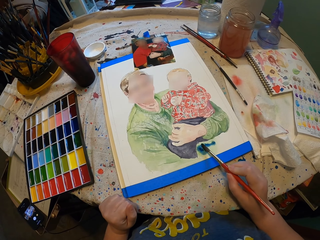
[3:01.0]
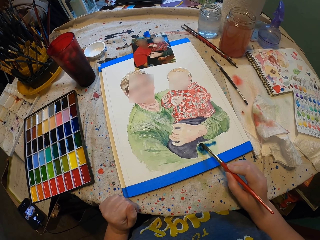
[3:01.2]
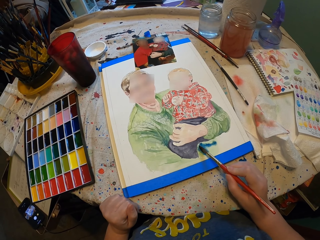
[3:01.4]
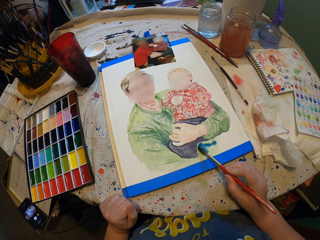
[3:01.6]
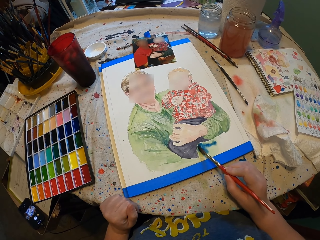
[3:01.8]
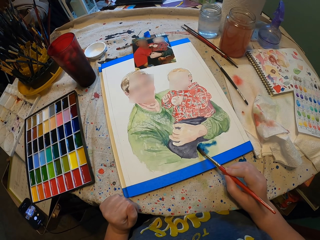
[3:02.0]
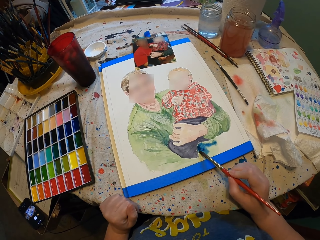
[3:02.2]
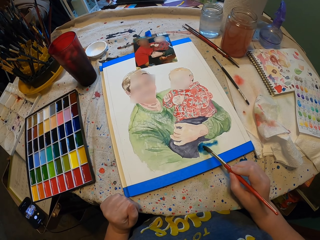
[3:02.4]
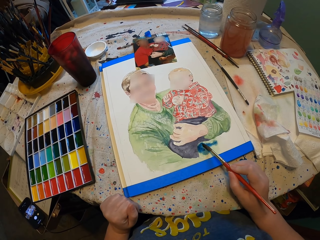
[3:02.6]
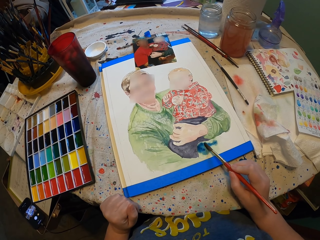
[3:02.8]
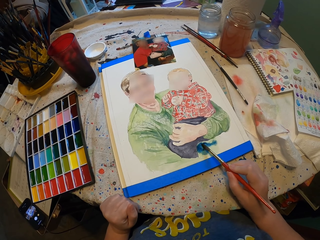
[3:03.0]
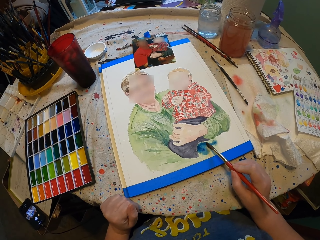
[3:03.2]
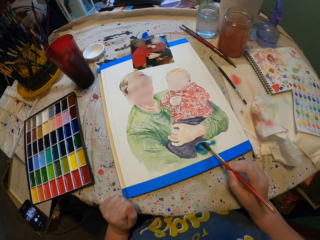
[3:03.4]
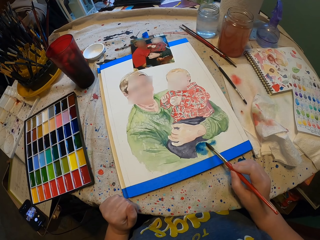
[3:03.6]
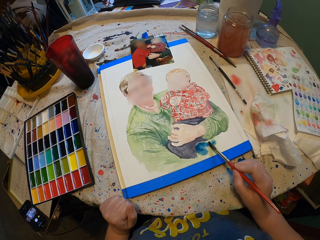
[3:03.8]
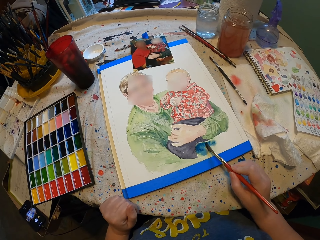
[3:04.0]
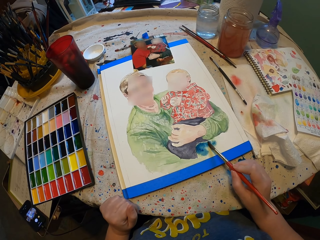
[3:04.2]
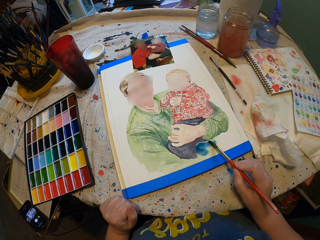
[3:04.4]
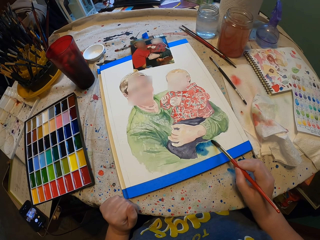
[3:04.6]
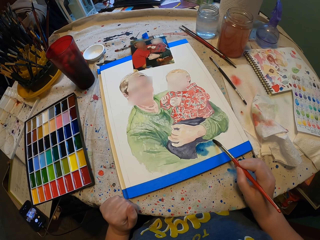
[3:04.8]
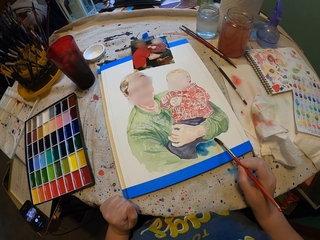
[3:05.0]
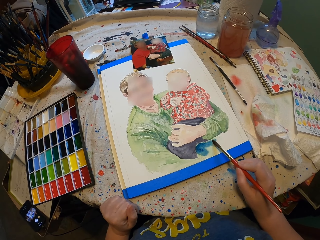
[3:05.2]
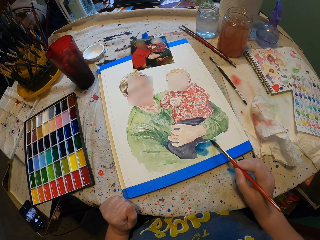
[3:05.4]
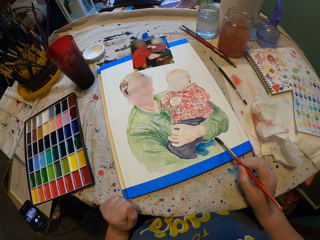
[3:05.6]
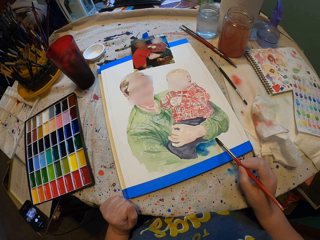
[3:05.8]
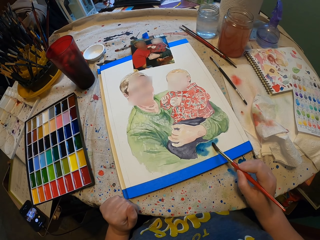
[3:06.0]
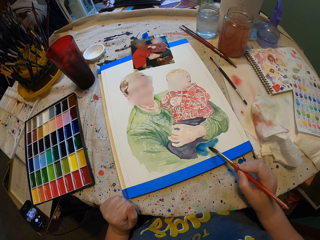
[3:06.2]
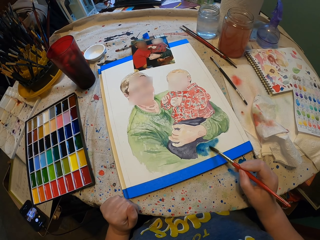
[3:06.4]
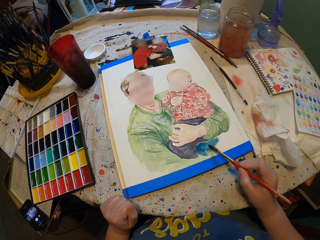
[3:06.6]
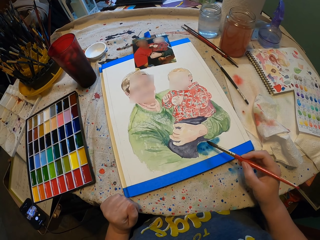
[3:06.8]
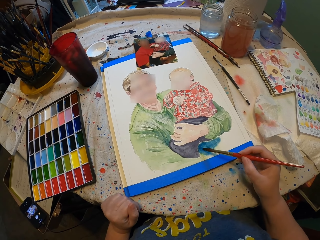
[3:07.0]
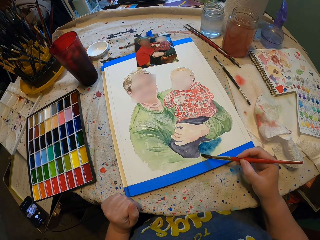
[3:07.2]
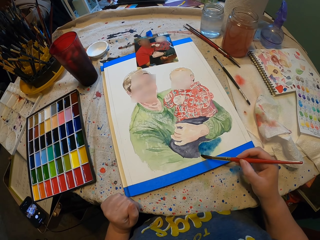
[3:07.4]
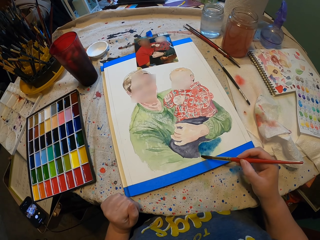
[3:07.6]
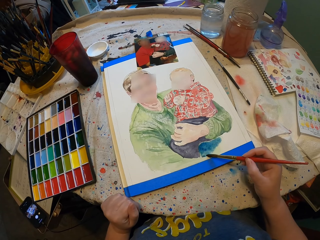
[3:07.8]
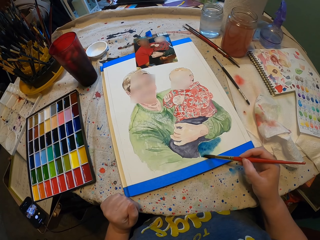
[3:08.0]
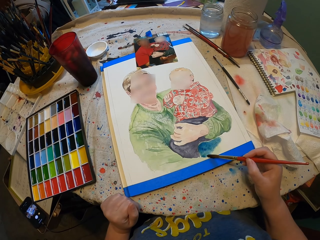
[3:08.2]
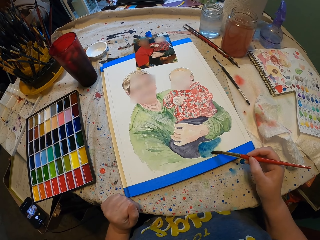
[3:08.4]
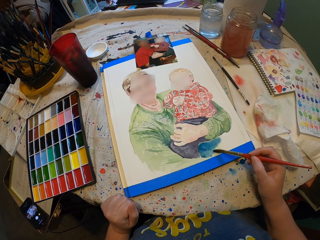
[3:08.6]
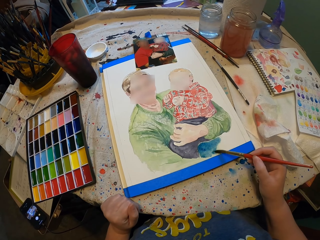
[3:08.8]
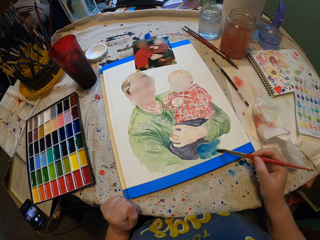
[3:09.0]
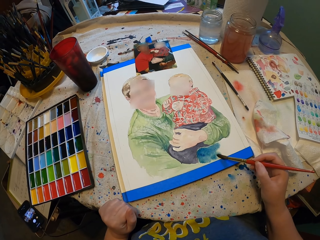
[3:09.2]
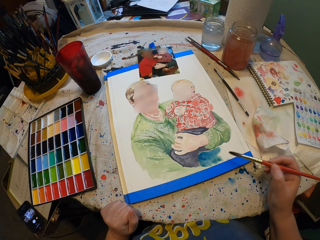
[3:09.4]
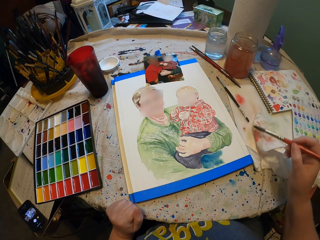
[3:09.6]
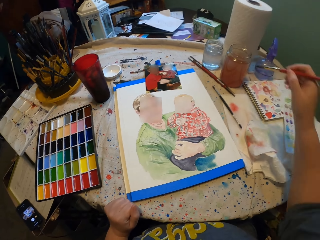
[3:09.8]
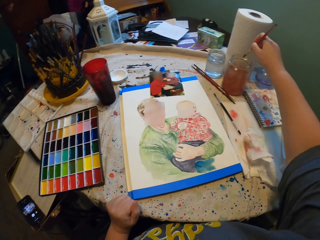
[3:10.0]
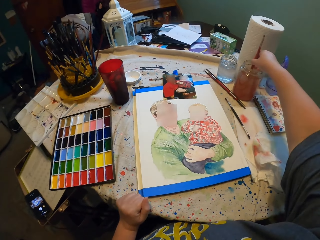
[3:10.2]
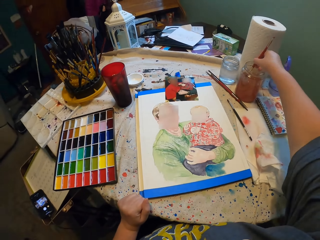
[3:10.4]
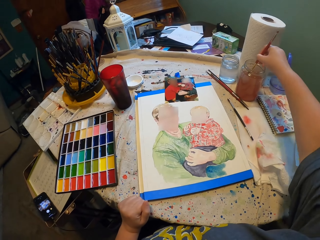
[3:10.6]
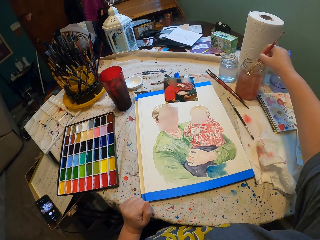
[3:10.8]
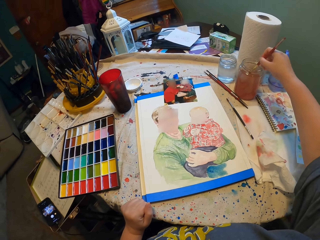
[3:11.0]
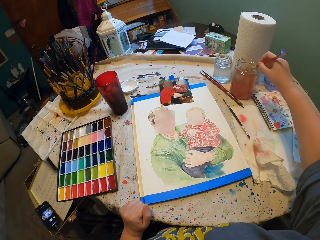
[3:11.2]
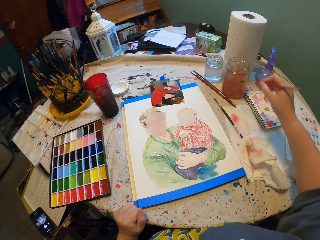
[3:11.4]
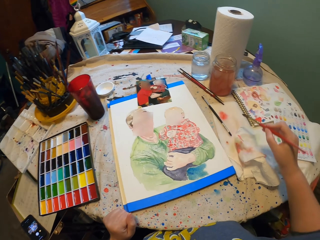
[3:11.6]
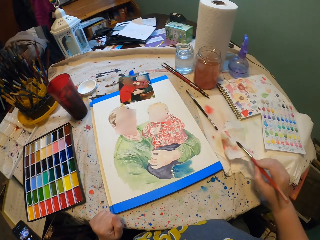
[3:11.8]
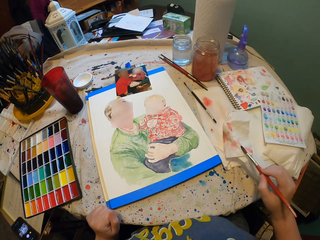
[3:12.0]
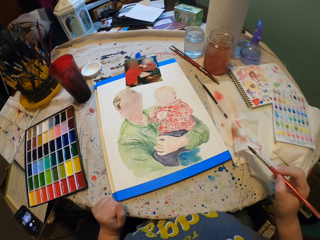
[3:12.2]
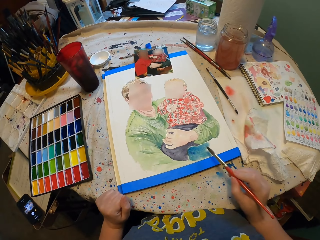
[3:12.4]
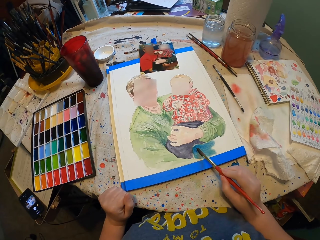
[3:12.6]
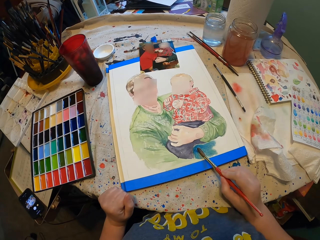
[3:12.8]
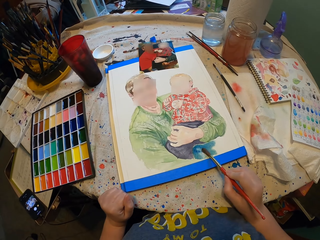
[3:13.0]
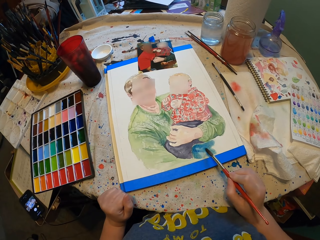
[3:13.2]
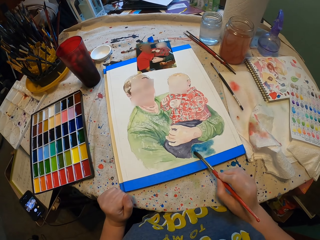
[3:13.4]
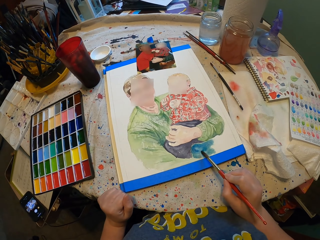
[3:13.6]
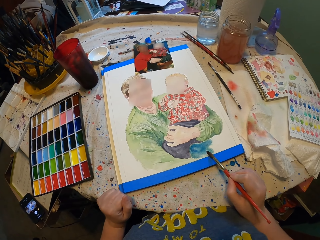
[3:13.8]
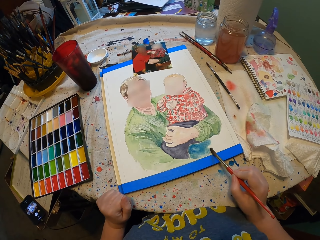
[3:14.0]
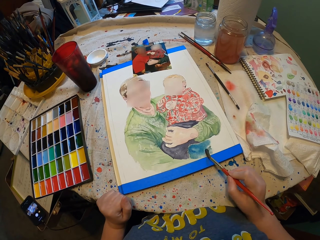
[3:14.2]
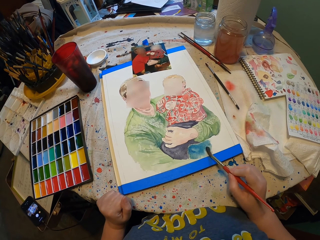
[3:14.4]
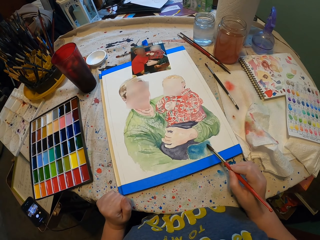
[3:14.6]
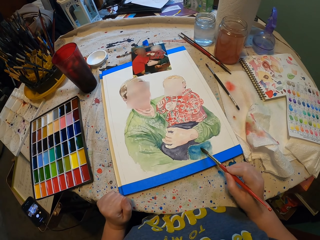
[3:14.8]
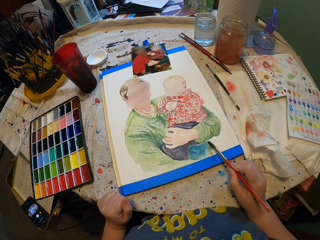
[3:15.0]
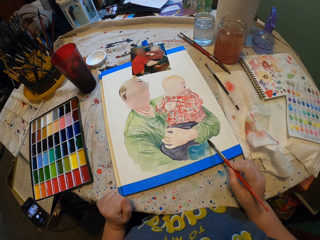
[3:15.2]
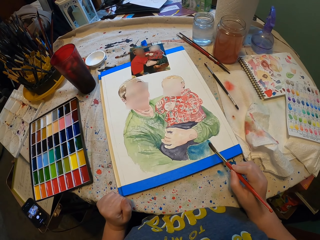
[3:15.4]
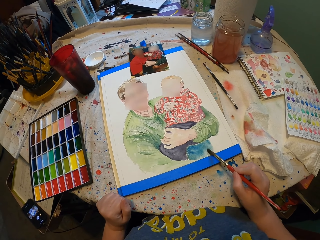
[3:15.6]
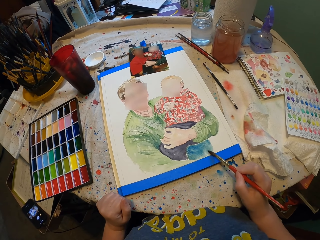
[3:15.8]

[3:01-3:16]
The camera wearer dips a paint brush in water. They wipe the paint brush. They paint.

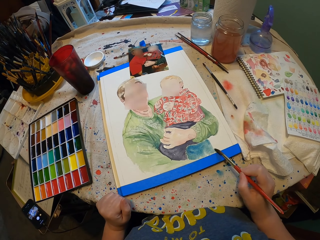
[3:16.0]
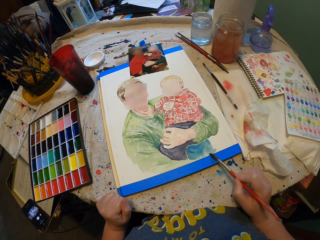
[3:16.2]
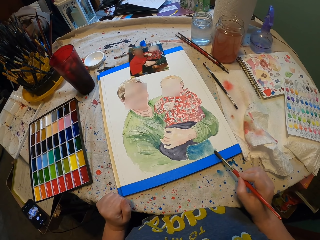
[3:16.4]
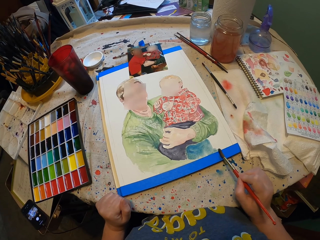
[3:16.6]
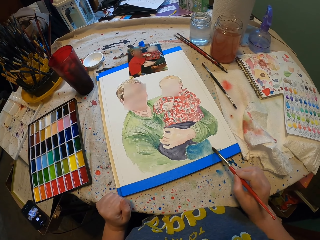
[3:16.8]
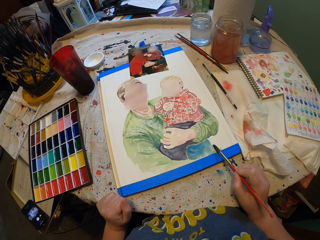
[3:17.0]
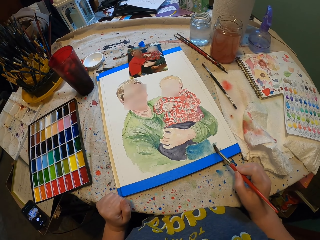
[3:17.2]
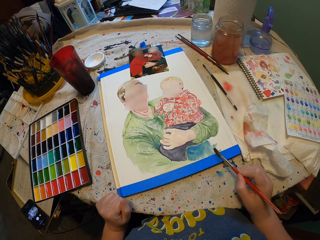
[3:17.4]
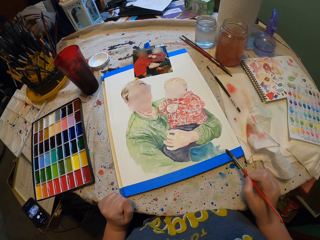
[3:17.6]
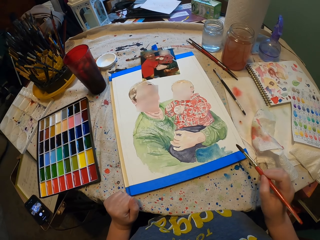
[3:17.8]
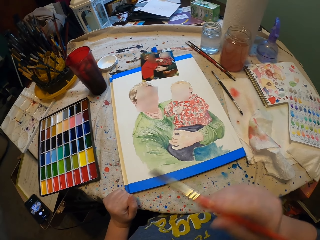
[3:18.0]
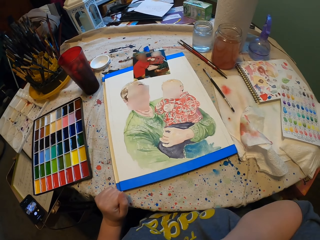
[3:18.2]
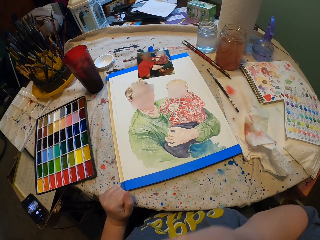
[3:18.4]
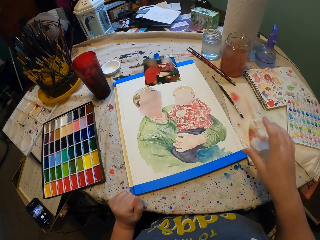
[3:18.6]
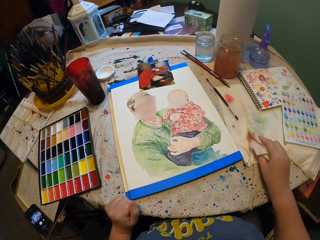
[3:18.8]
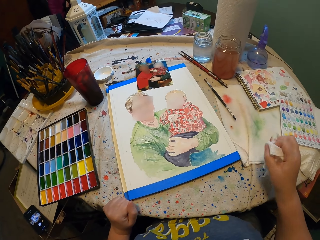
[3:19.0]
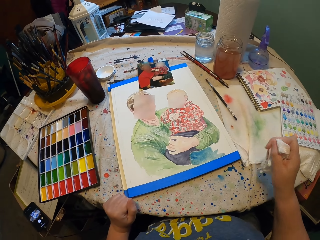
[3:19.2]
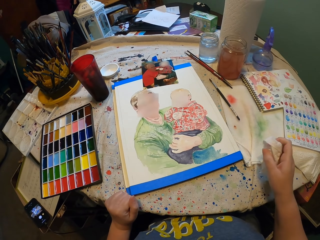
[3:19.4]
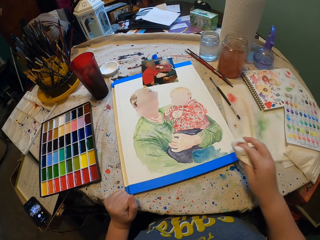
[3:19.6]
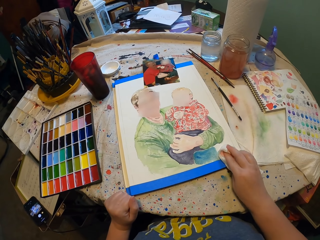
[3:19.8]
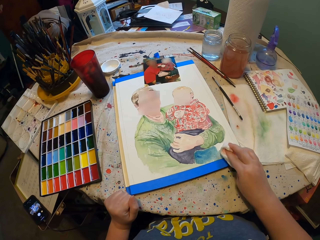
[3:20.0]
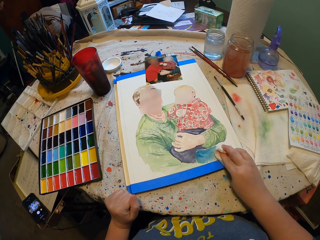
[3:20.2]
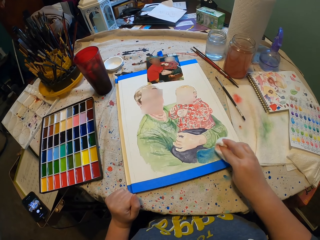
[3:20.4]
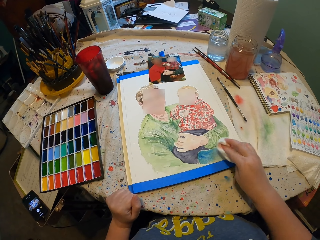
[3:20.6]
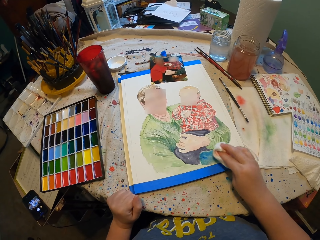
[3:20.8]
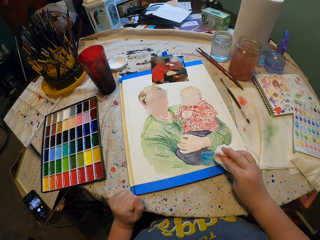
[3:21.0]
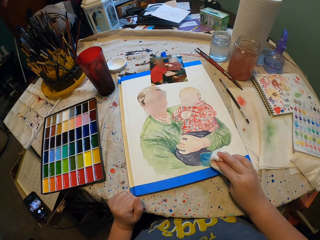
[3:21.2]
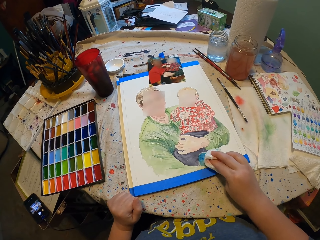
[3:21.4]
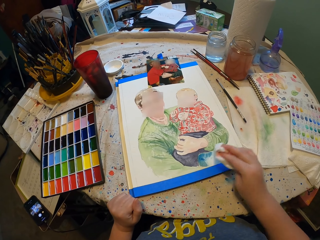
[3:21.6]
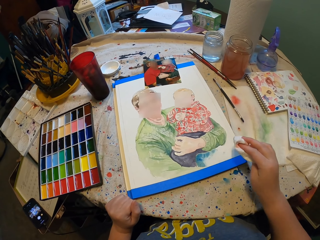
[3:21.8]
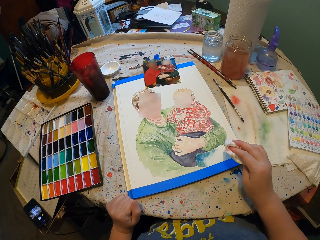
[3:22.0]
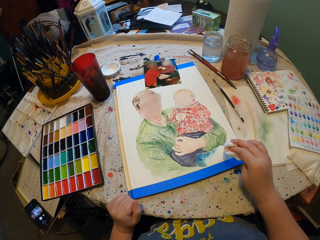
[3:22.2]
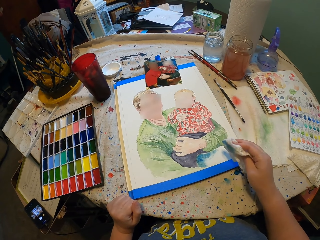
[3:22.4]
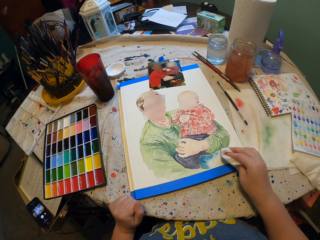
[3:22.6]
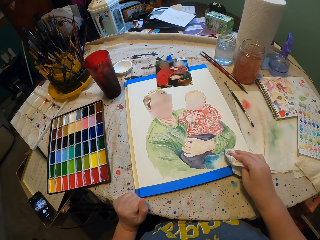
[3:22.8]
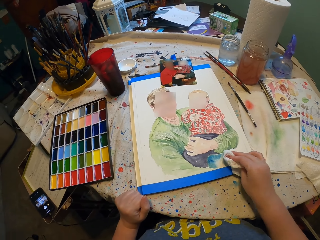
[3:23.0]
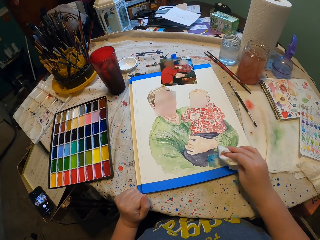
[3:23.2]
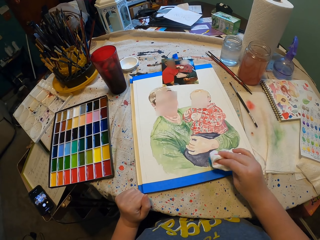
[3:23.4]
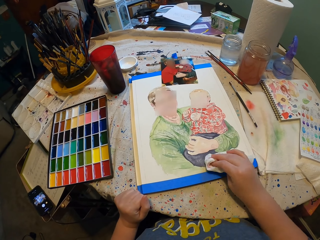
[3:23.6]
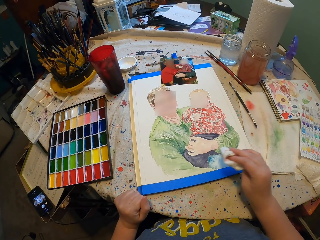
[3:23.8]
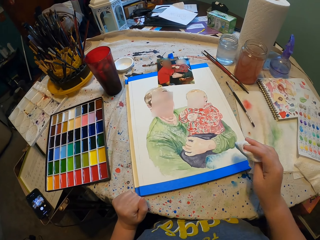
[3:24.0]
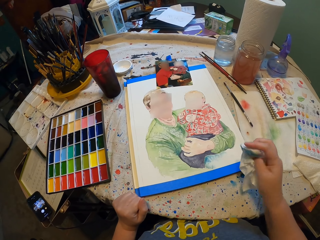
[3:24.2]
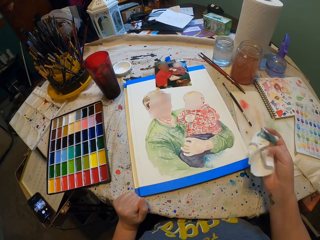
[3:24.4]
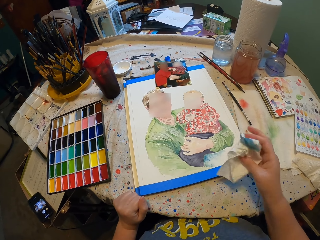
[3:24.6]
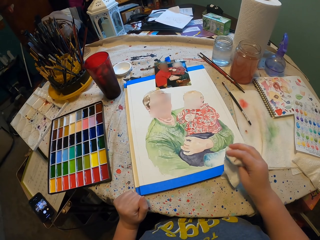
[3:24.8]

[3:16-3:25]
The camera wearer picks up a paper tissue. They fold the paper tissue. They wipe paint.
